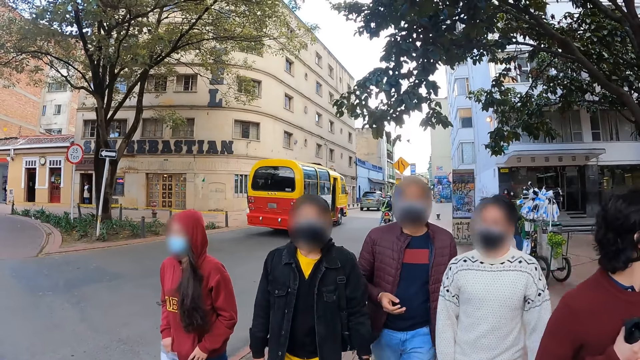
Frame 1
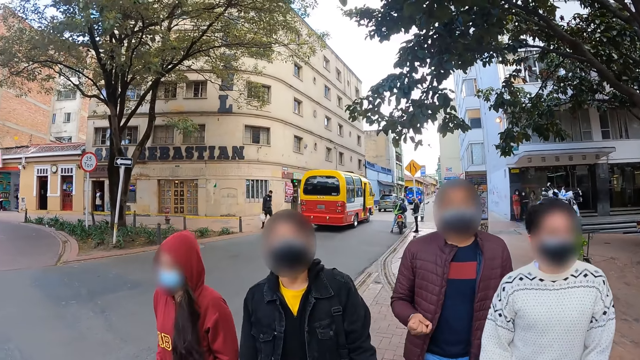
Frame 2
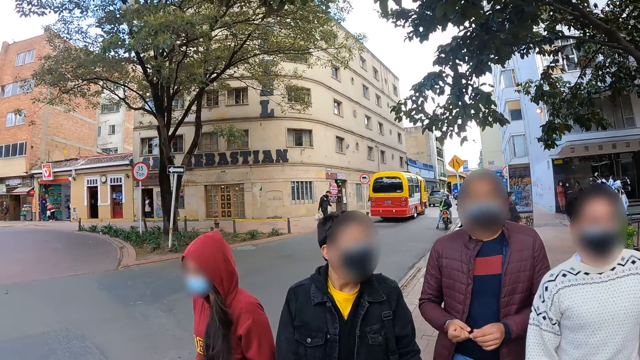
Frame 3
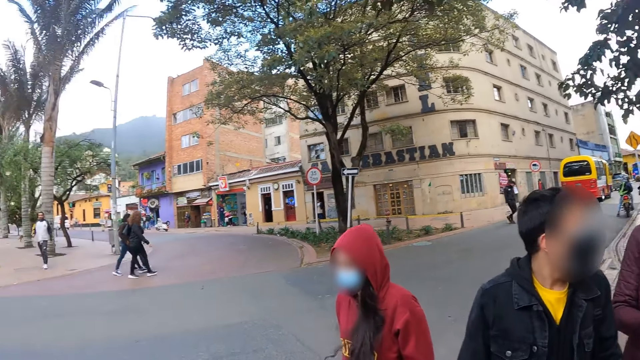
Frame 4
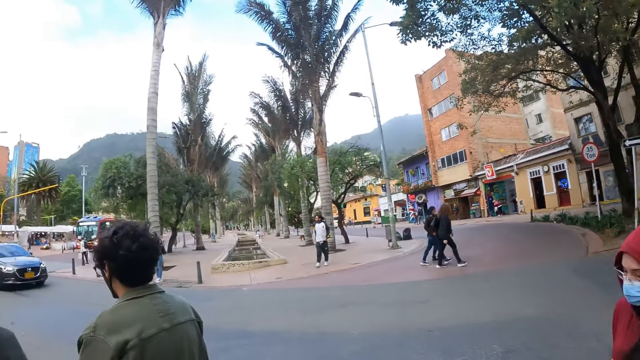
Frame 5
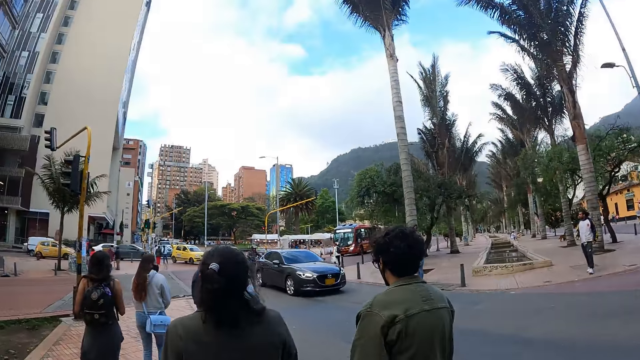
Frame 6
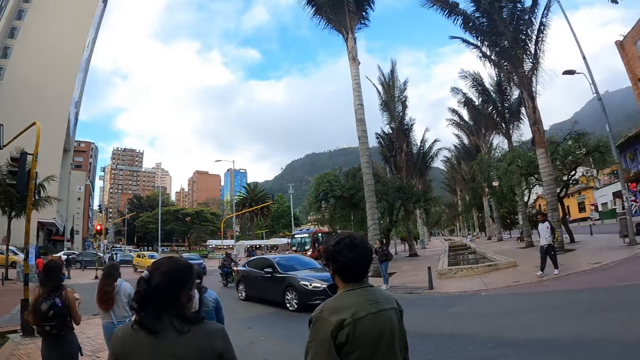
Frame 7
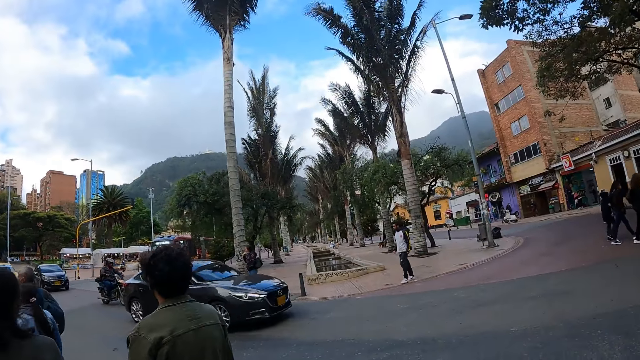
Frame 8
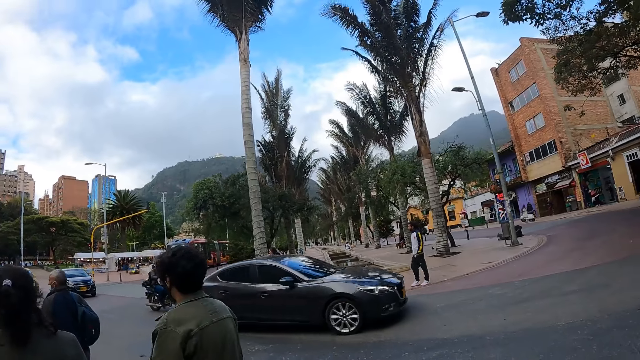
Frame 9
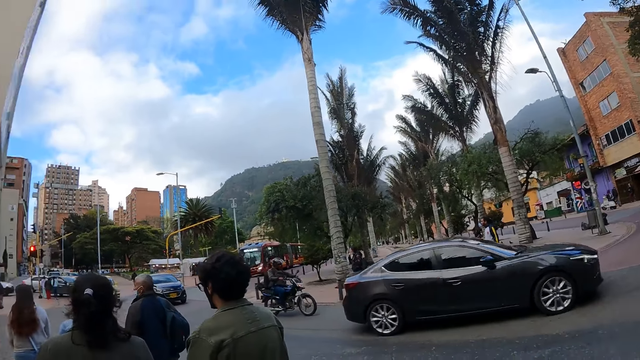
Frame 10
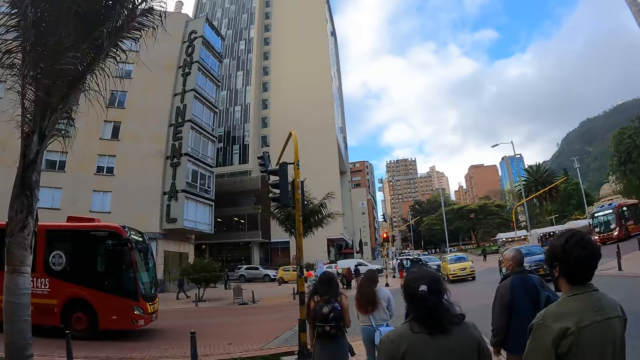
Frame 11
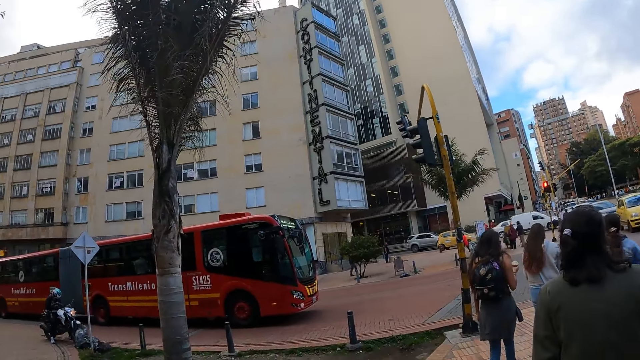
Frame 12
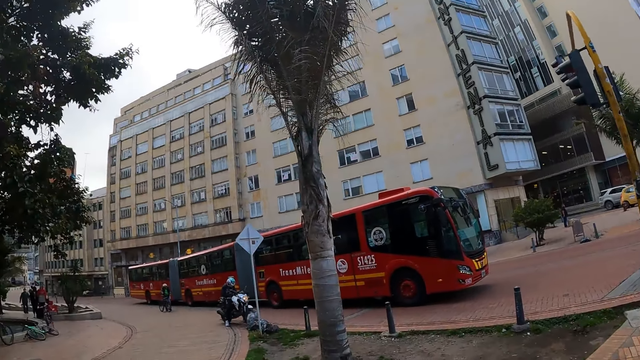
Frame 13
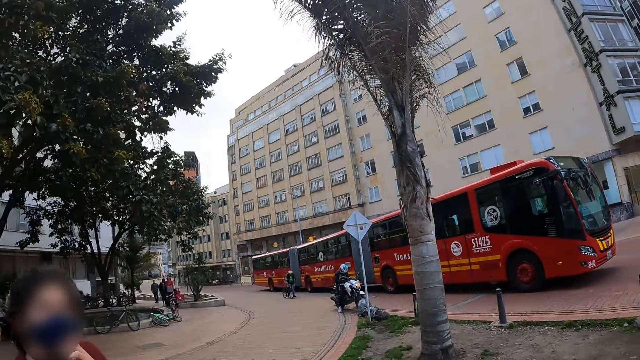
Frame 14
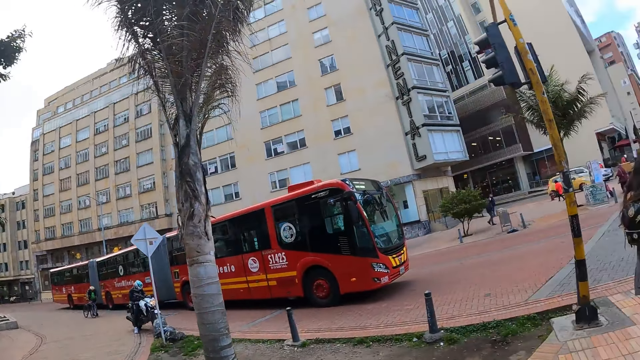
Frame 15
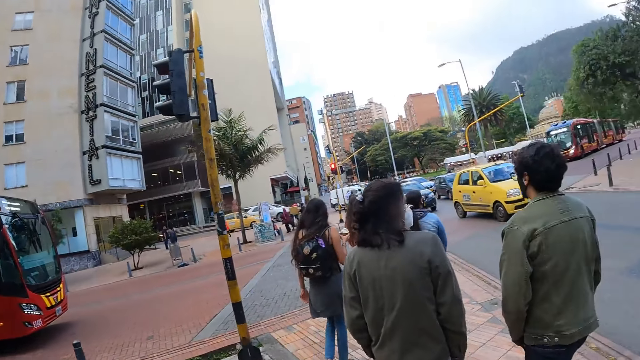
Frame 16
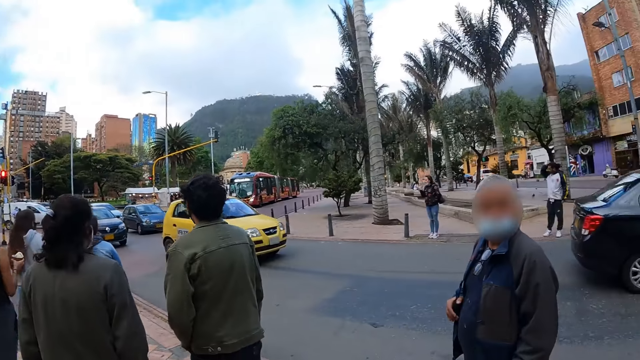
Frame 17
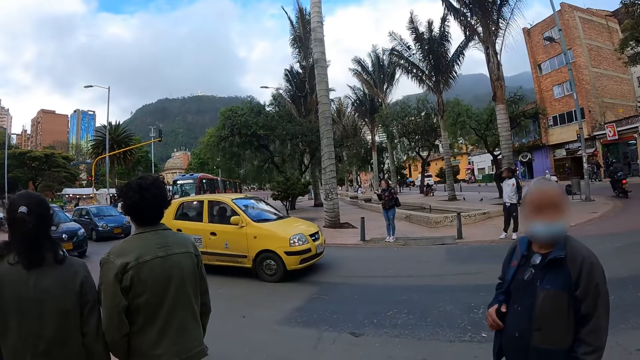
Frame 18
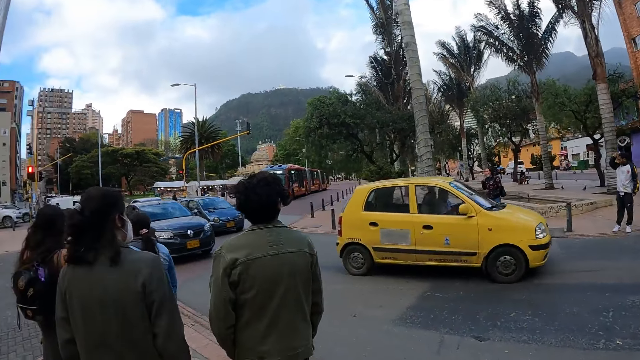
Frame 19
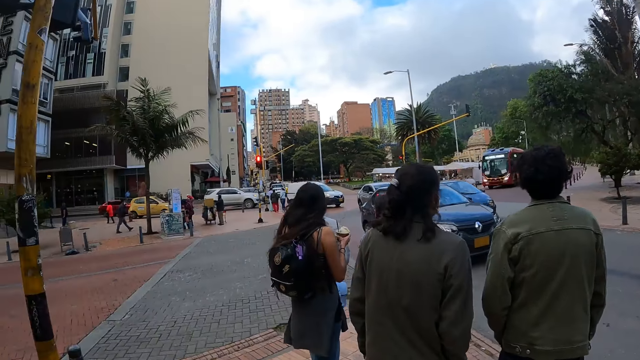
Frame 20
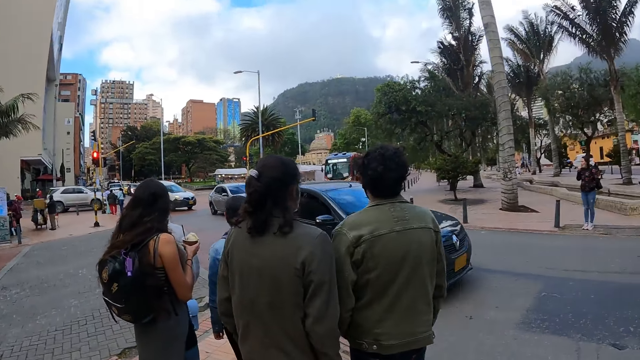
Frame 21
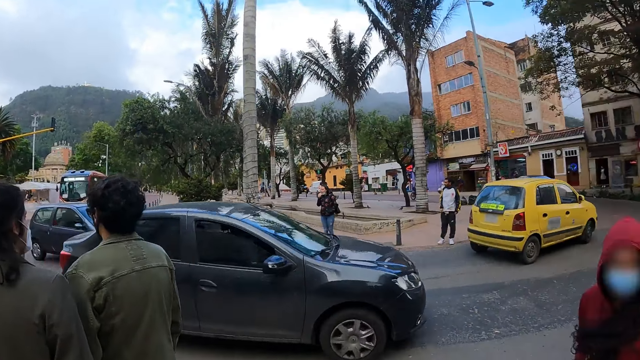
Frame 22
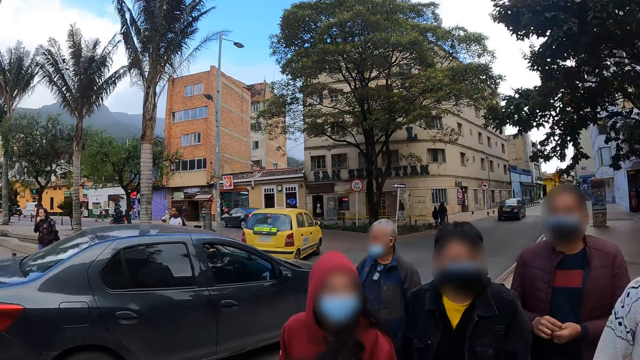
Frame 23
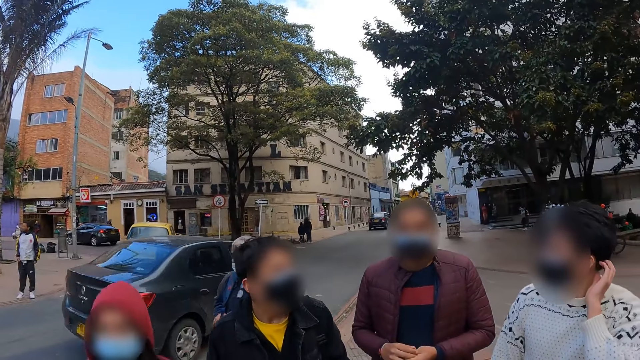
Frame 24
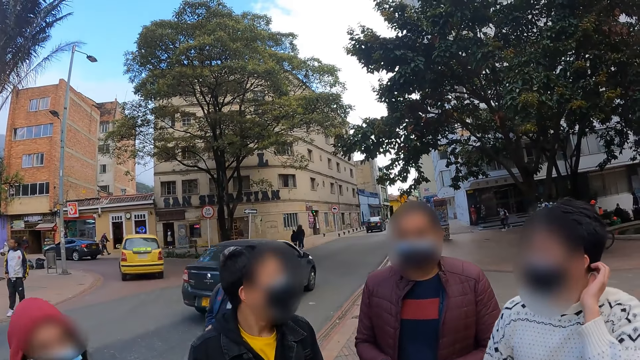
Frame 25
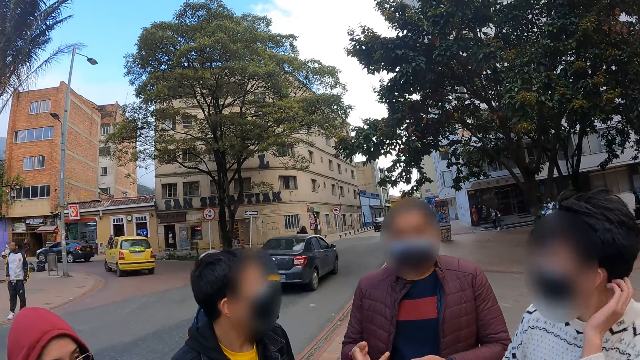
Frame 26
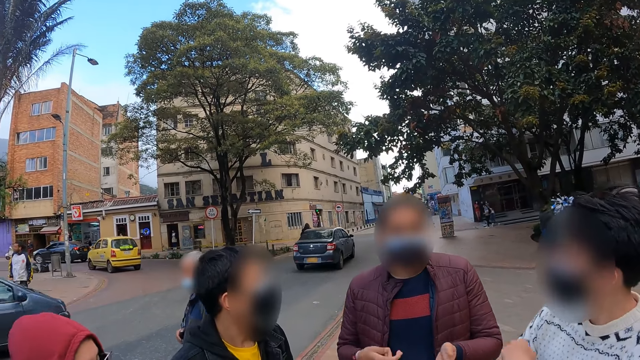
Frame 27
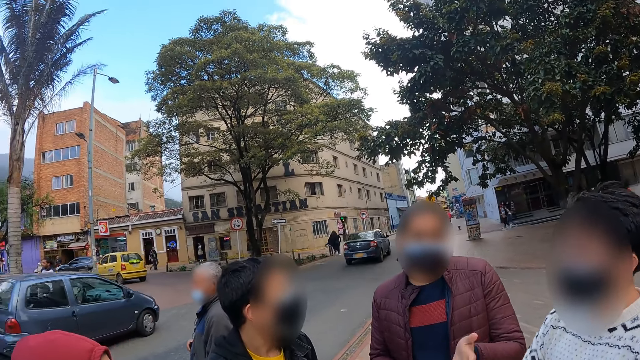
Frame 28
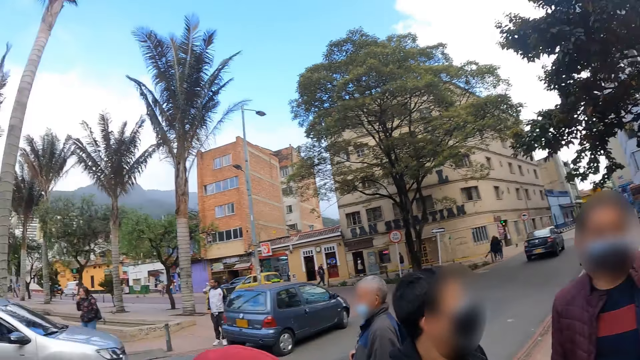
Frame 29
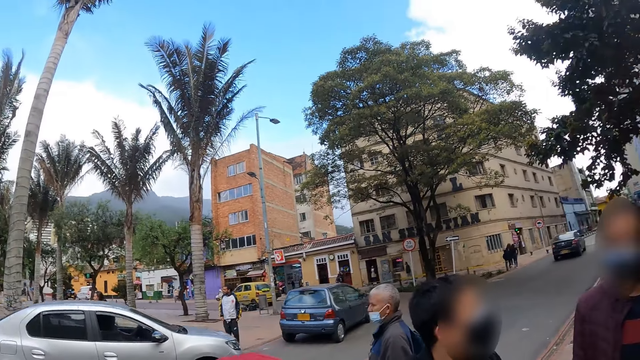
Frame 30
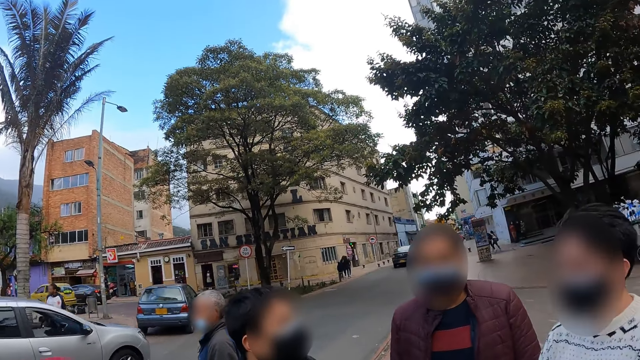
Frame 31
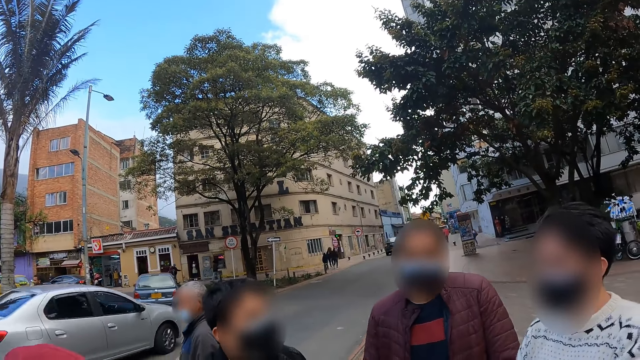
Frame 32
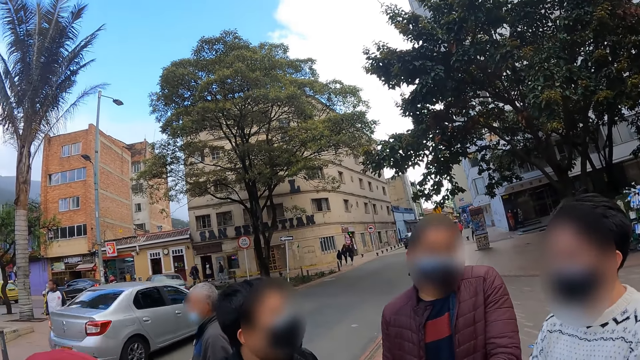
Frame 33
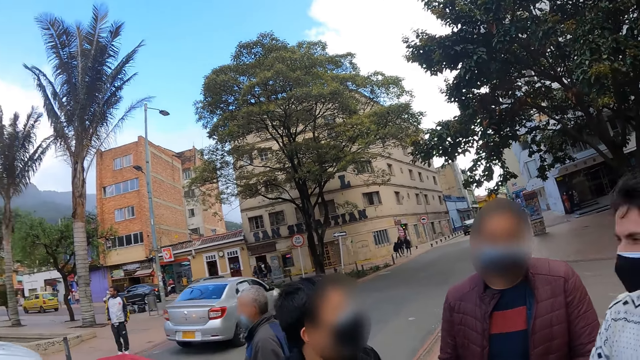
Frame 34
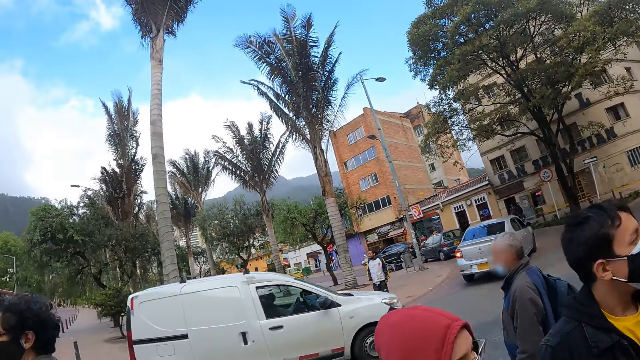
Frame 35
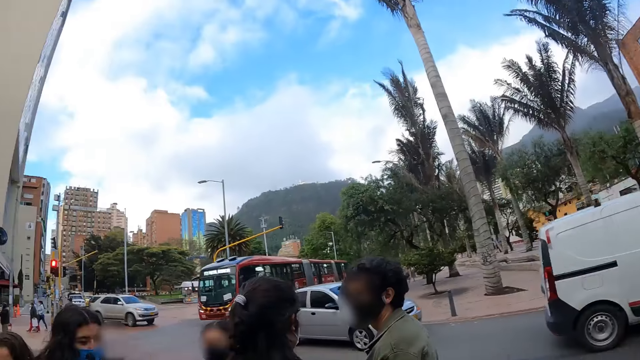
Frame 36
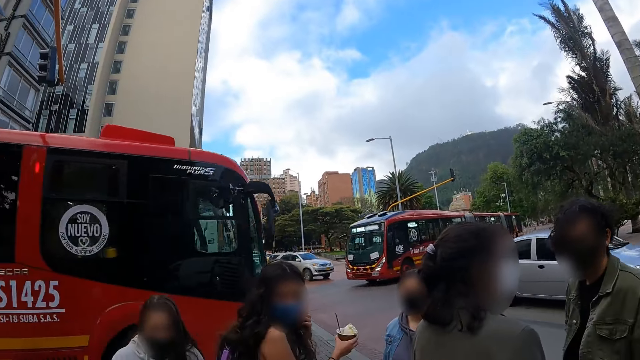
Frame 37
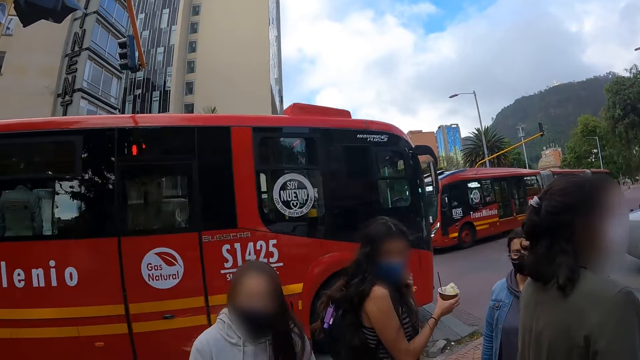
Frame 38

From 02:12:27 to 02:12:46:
The camera wearer interacts to a person. They walk beside the road. They look around. They interact to the person.
